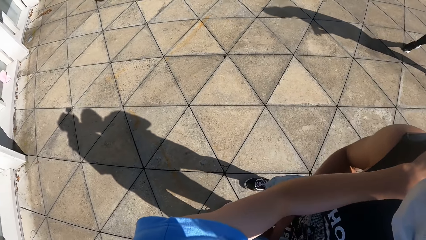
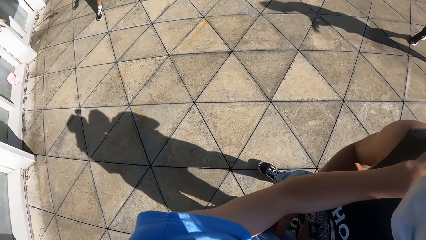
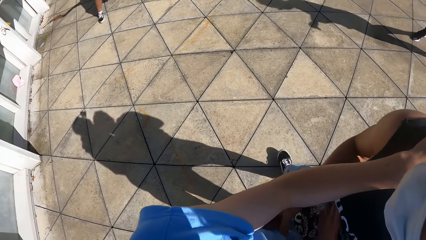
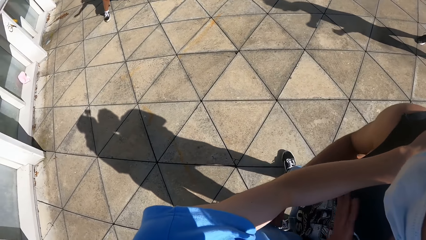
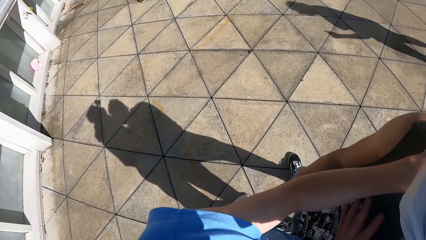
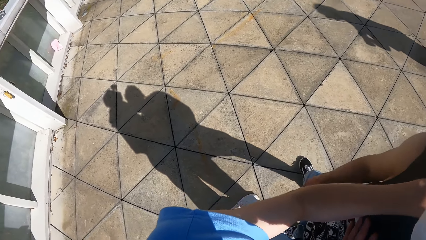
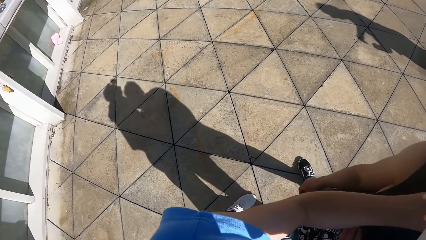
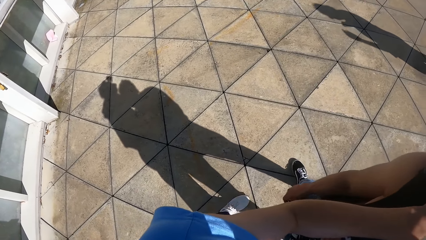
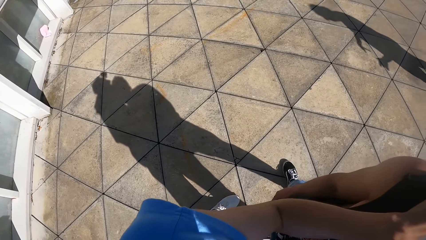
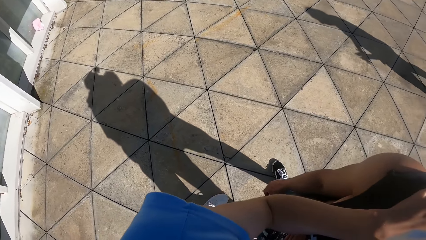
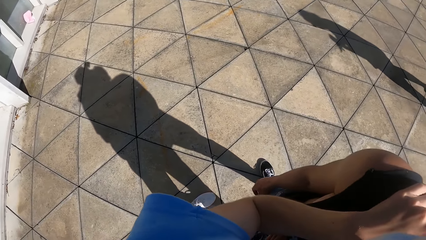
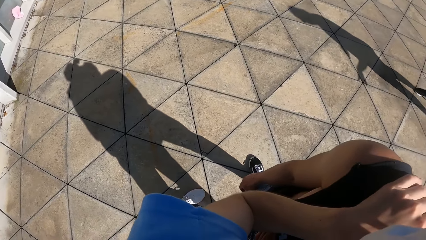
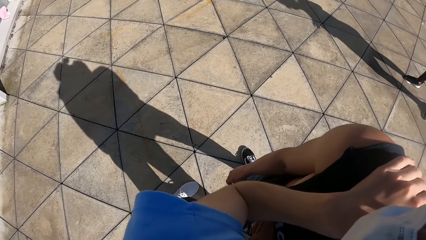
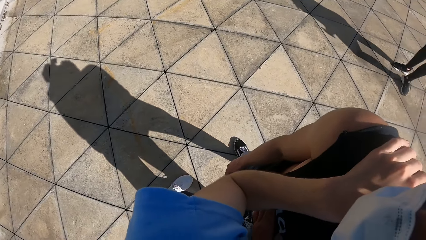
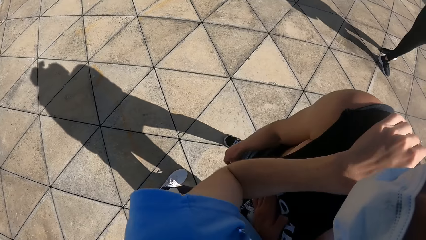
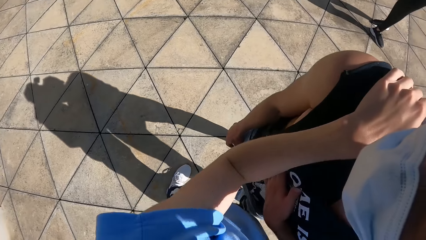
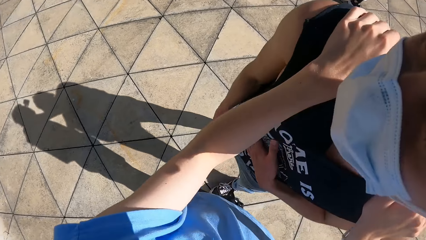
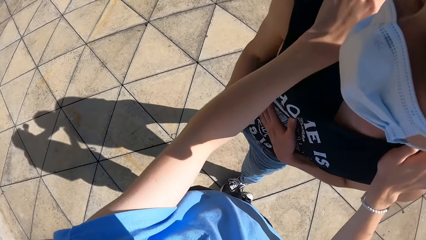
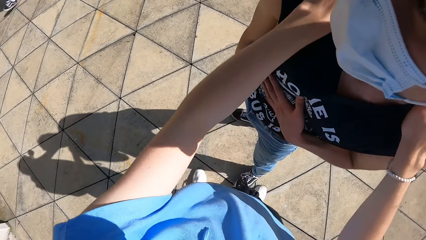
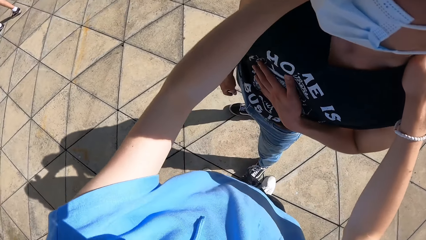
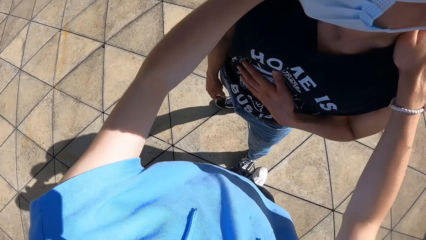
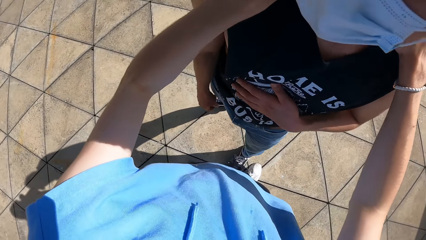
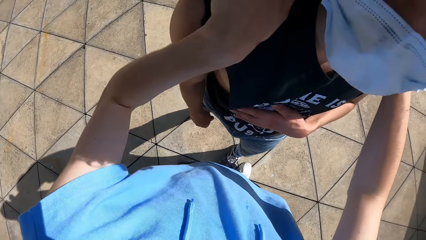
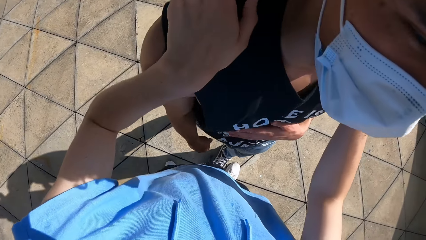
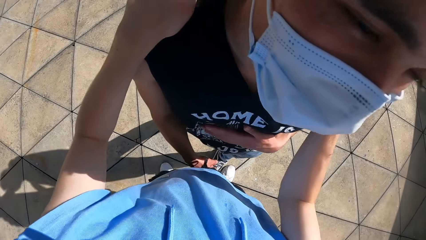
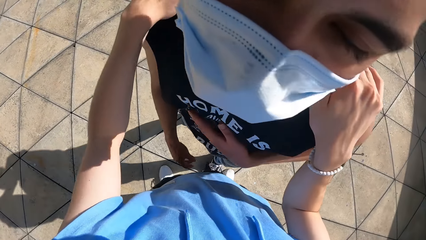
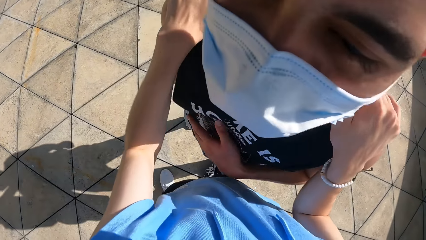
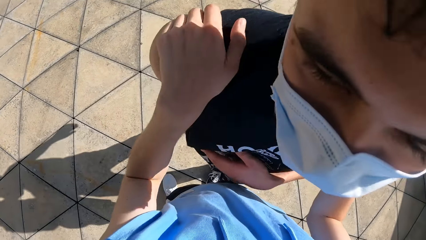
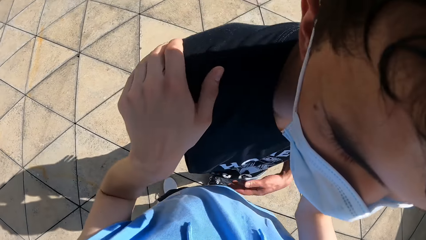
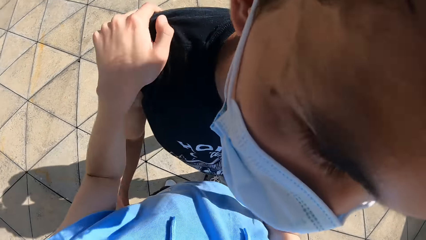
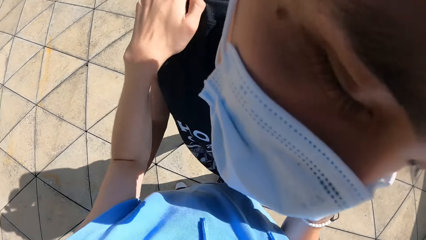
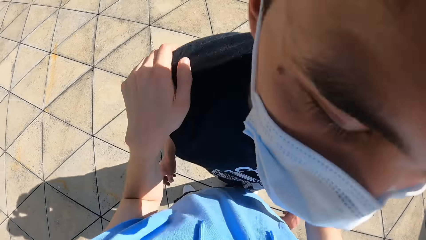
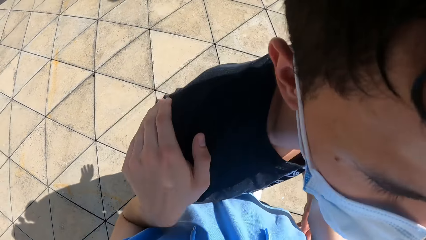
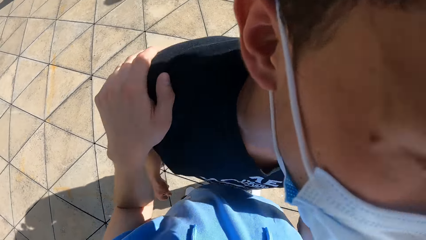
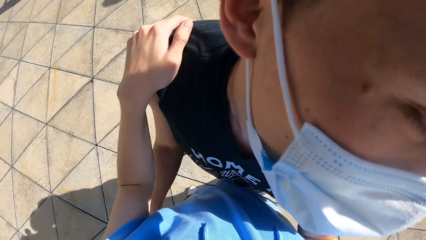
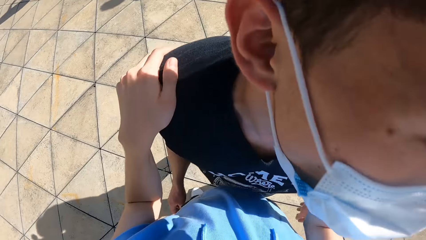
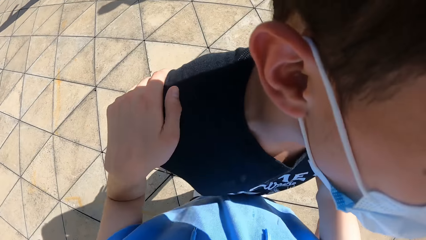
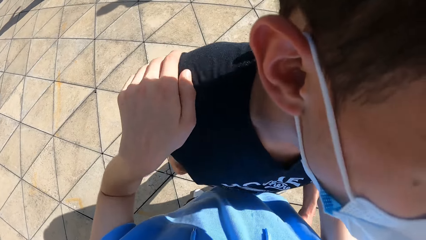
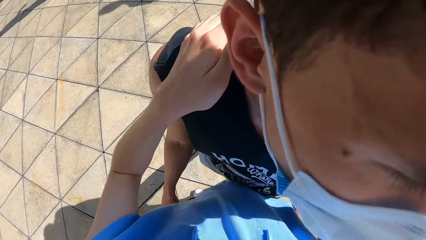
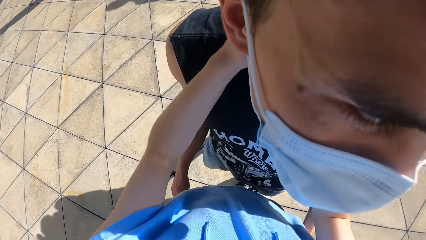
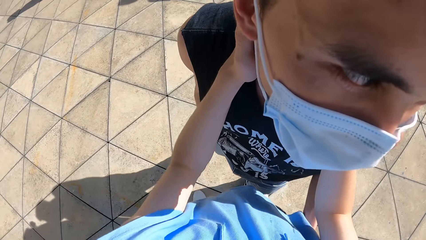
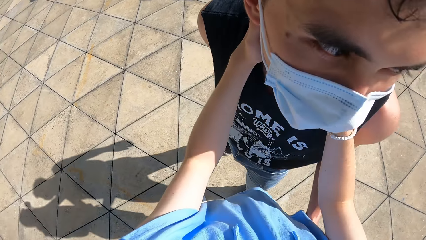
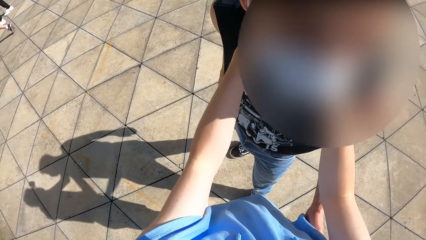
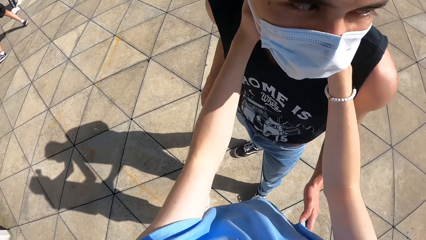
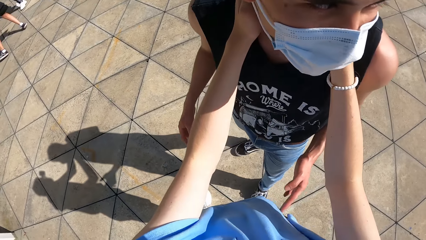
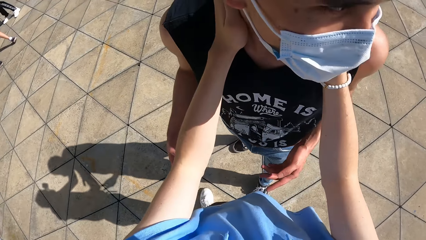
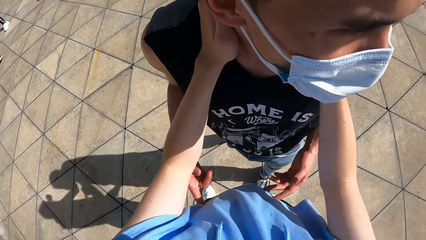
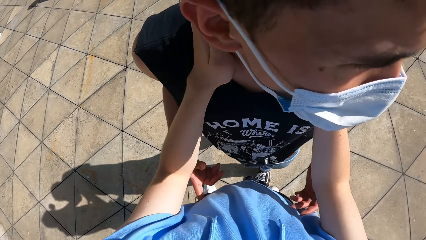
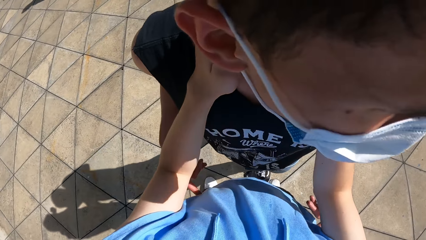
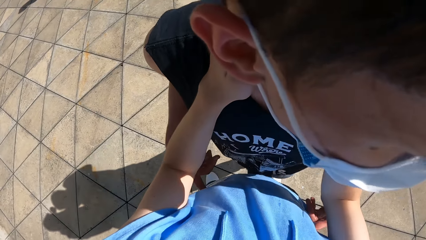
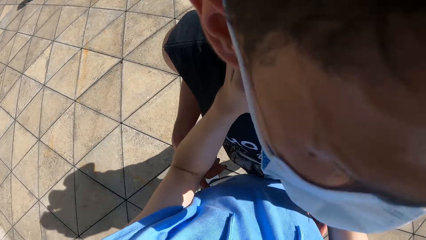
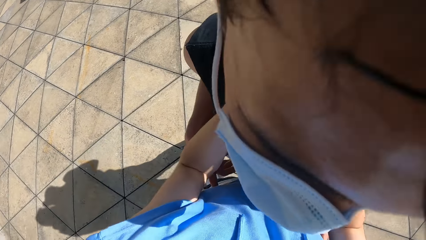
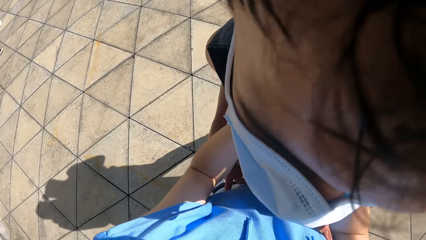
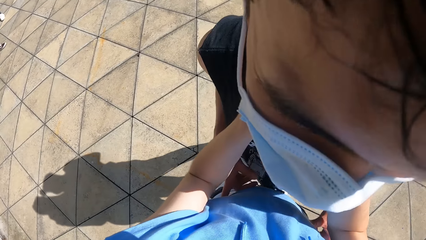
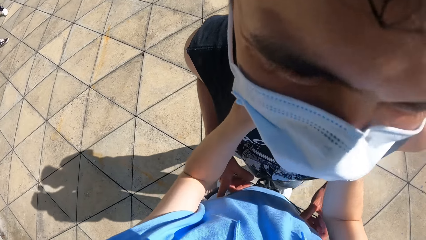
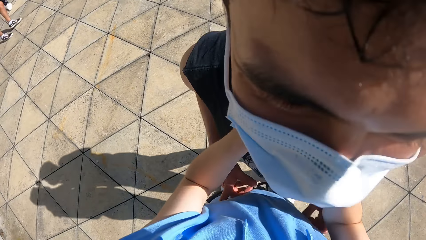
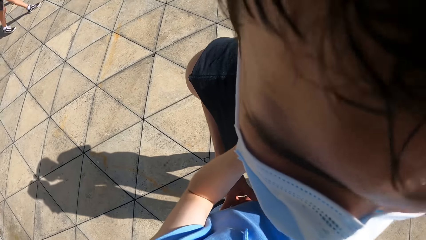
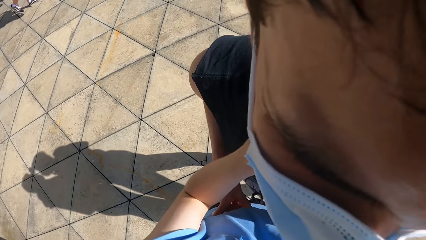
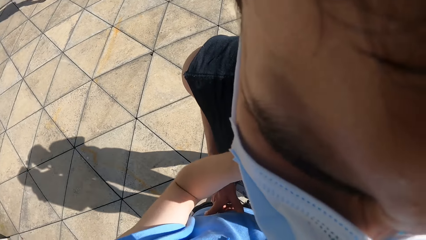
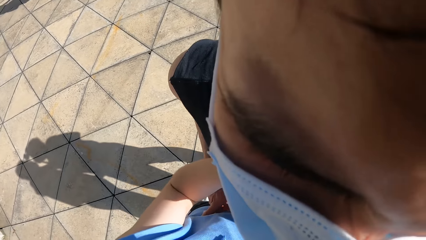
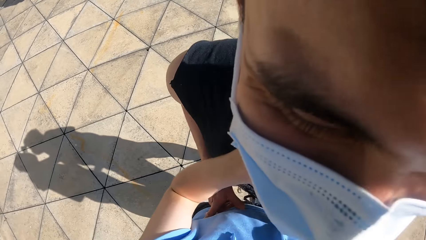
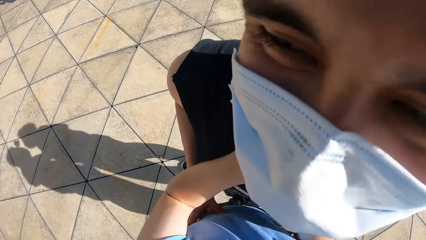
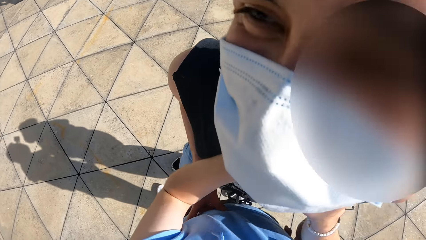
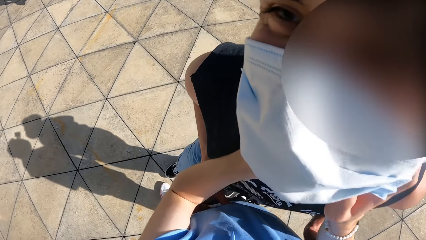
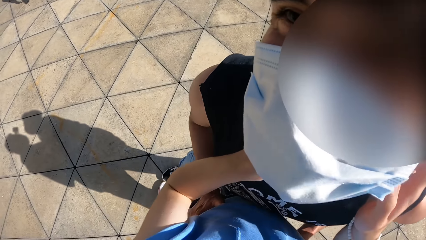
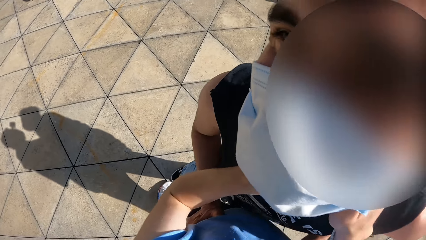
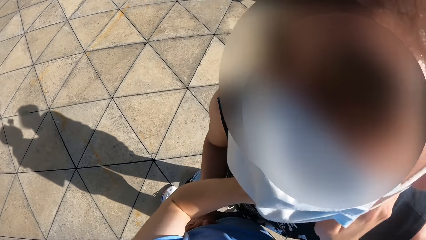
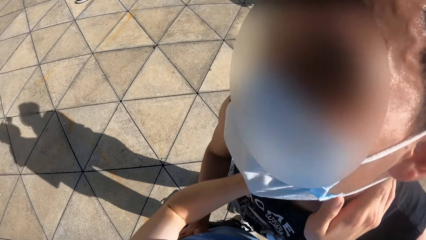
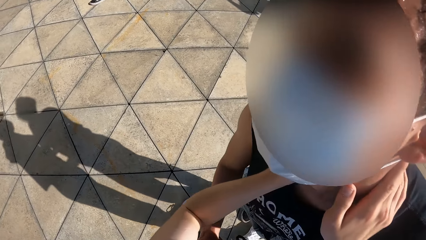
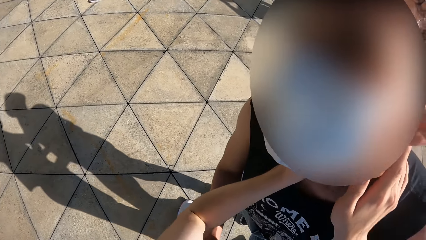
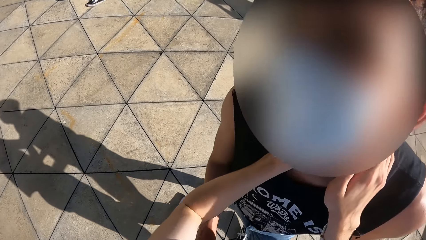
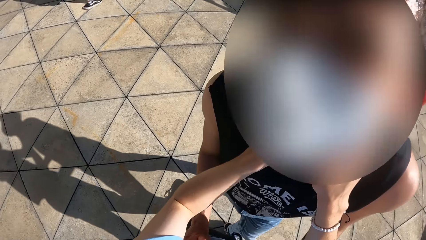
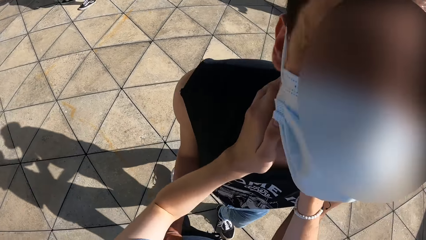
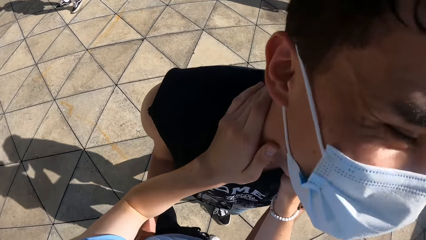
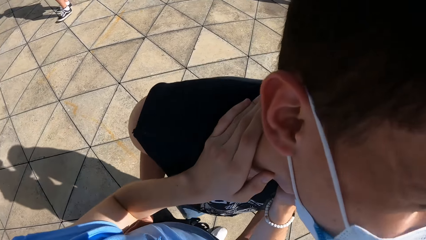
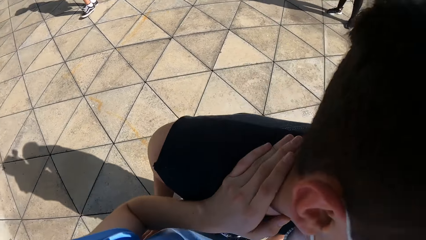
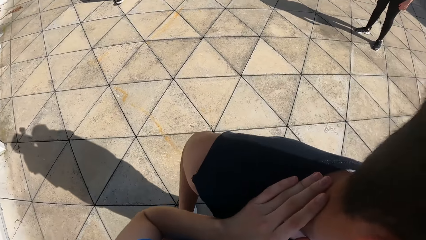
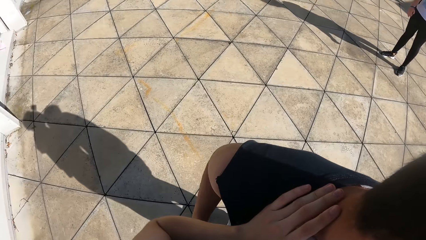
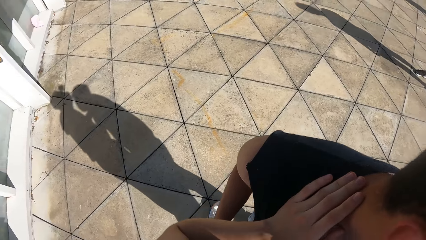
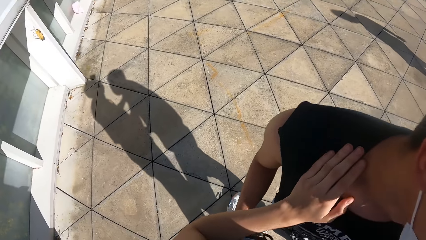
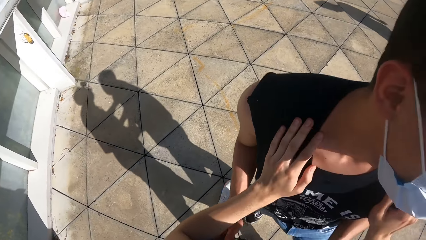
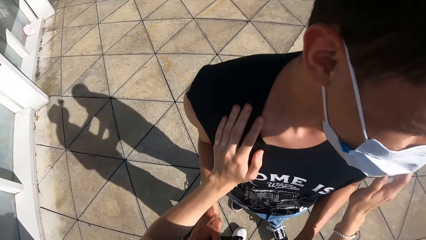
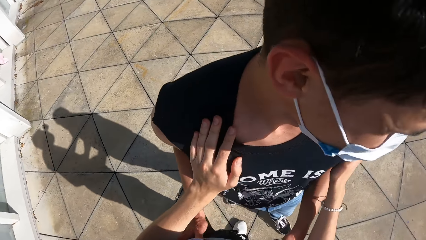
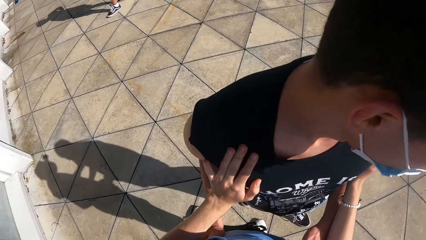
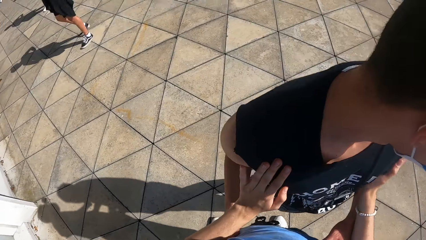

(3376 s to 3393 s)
The camera wearer shakes a man. They touch the man.
